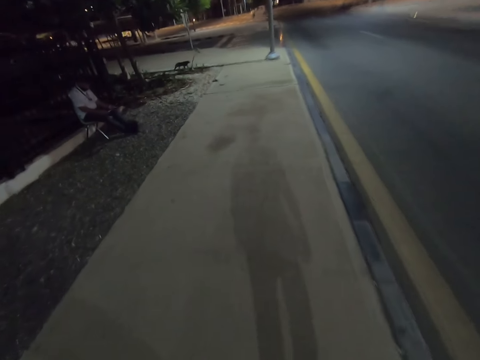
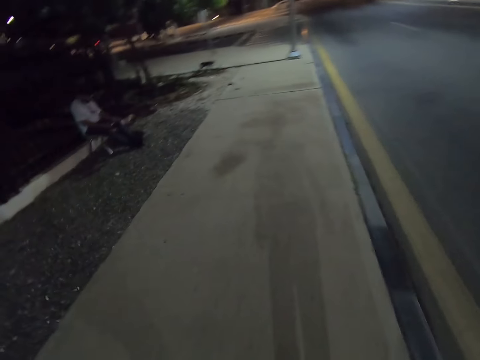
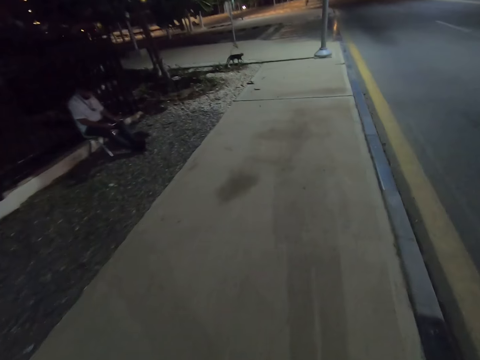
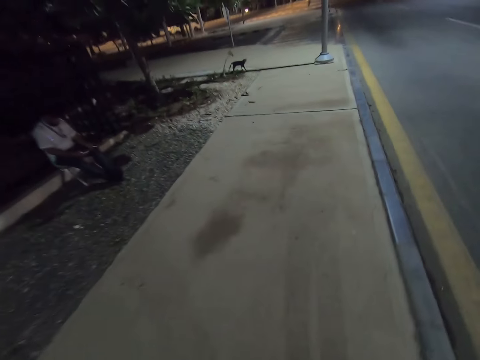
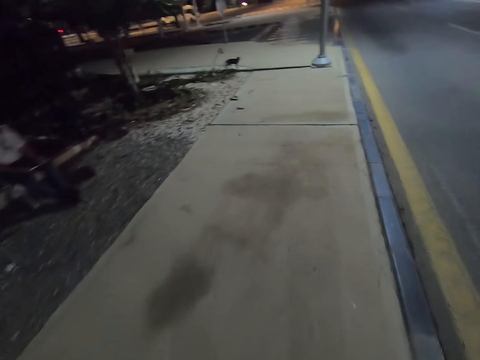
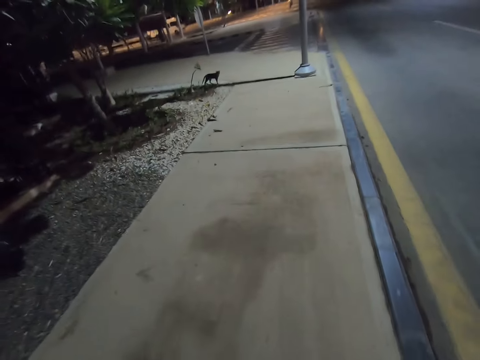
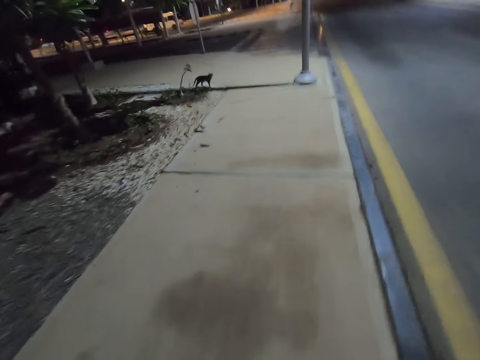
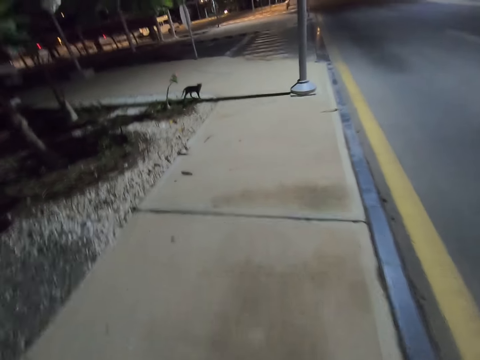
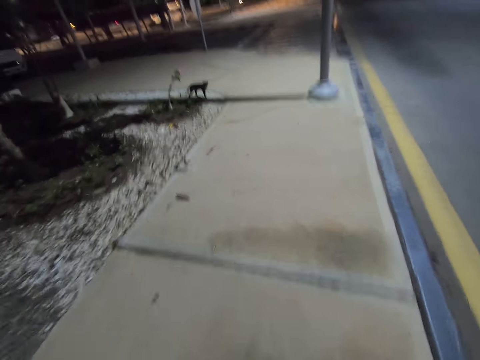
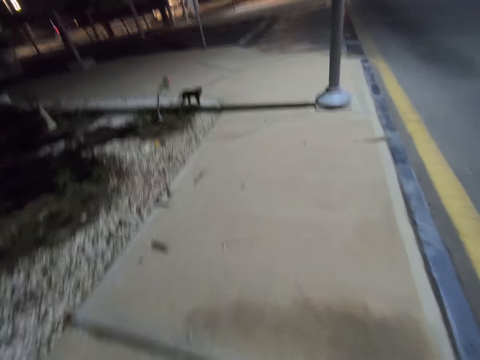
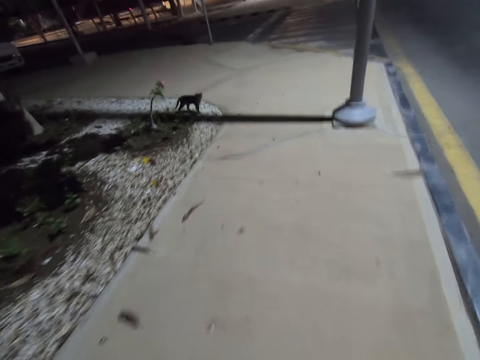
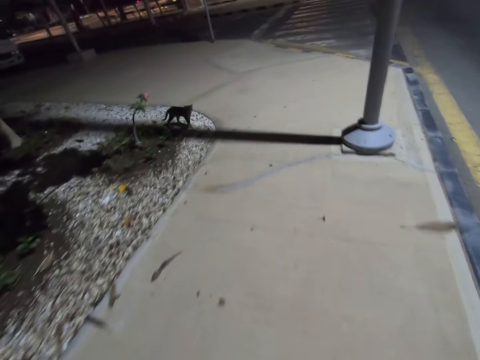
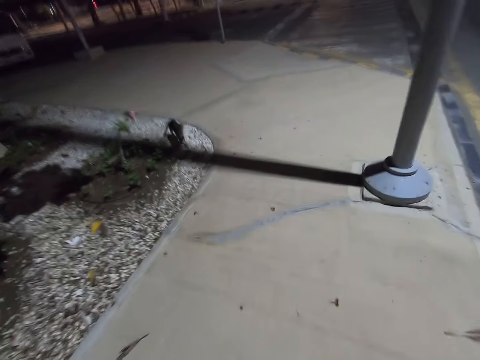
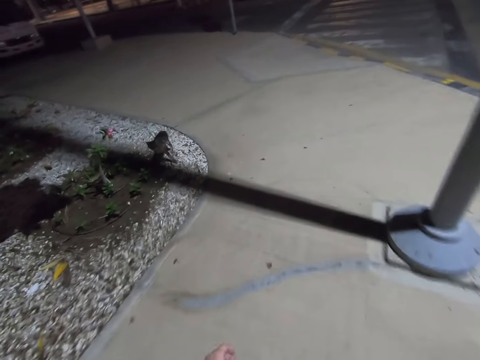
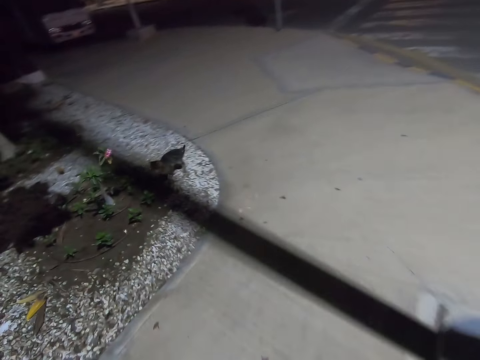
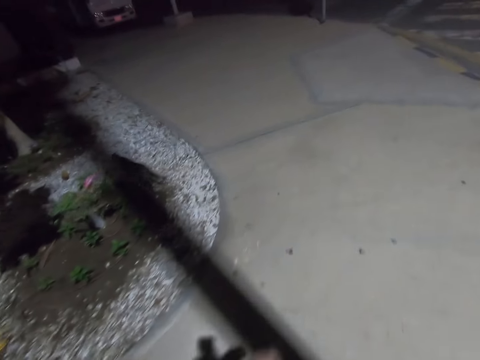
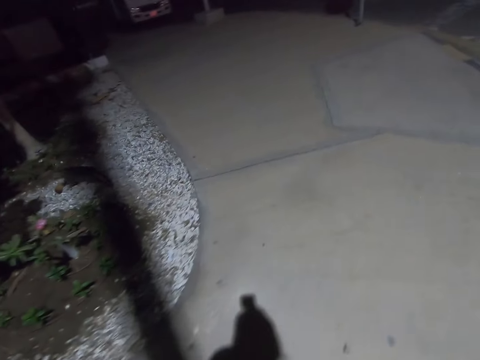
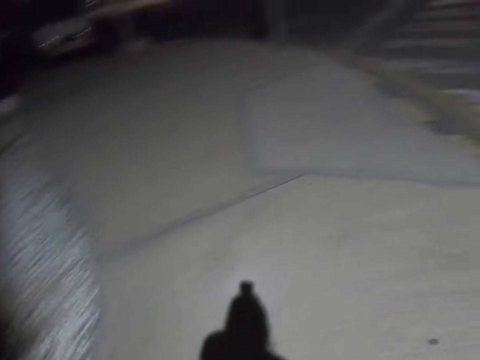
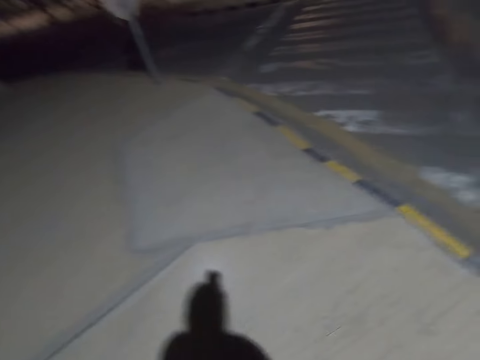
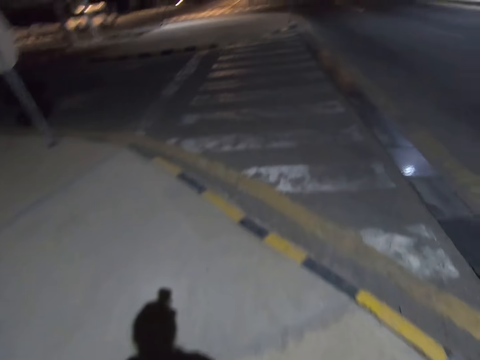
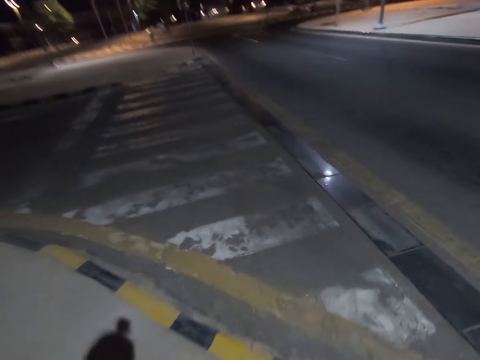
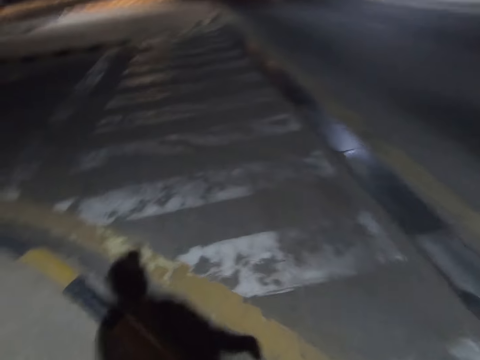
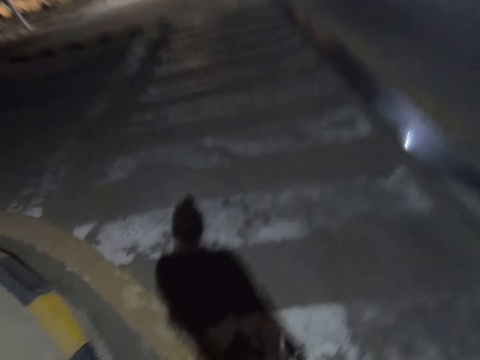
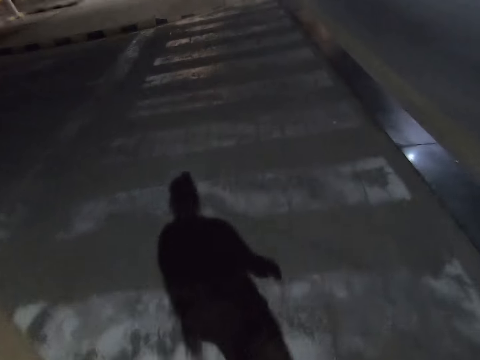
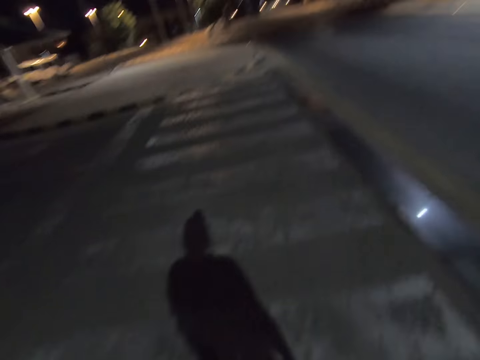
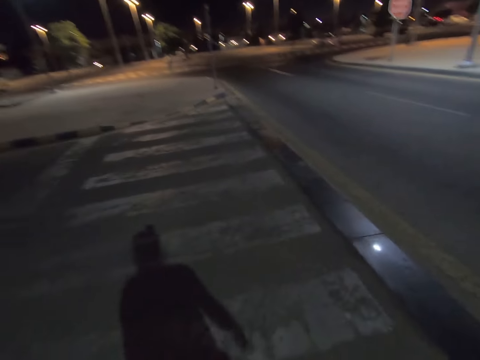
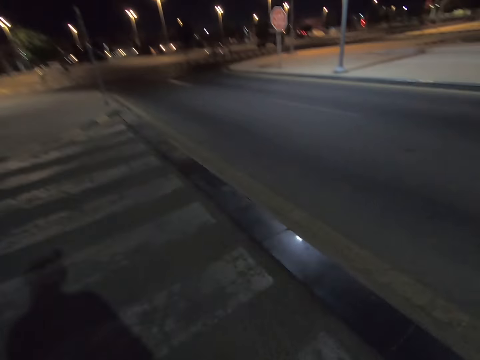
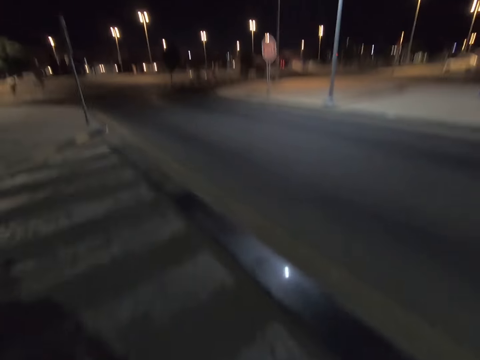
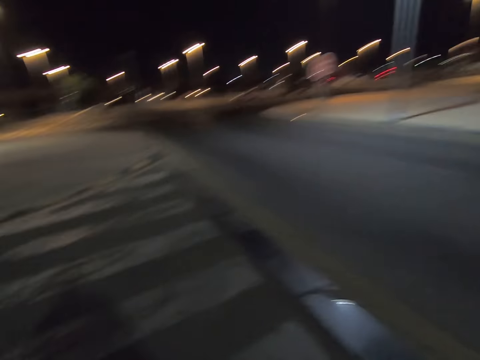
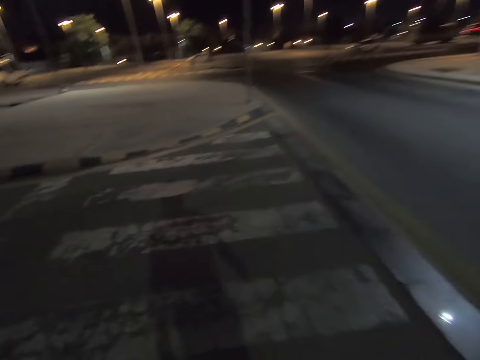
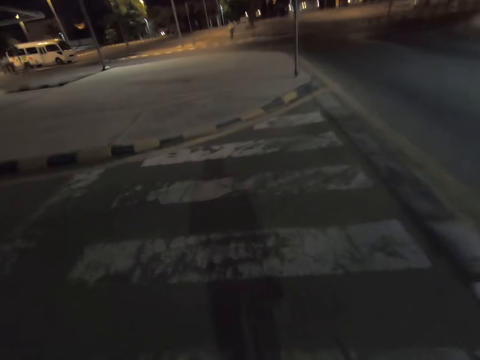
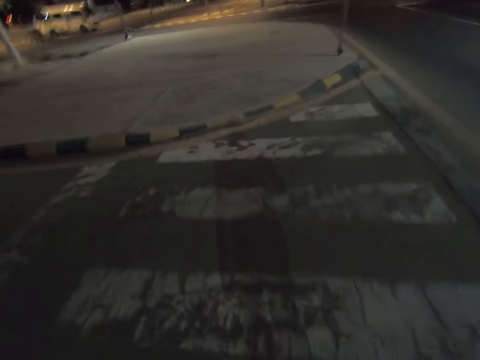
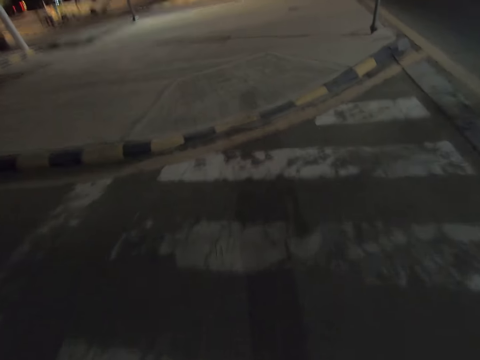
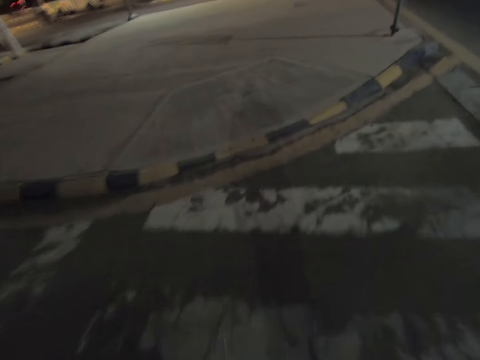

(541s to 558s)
The camera wearer walks past a man. They walk past a grey cat. They are crossing the road.

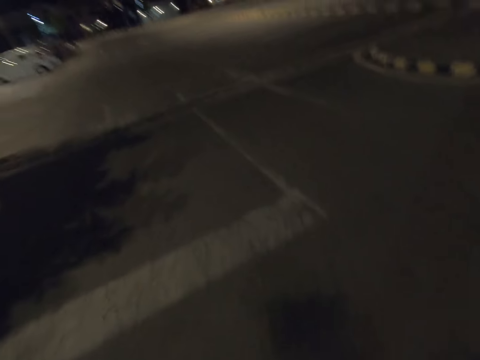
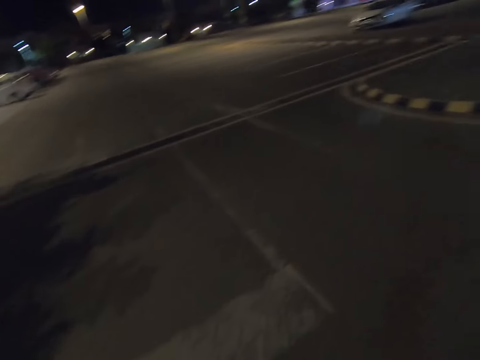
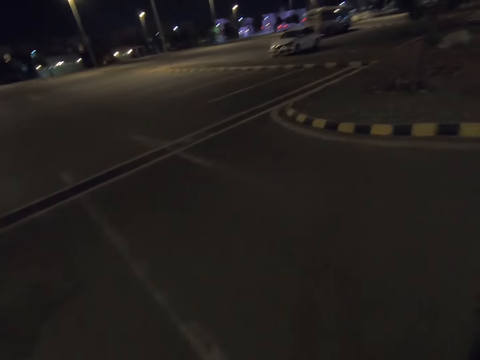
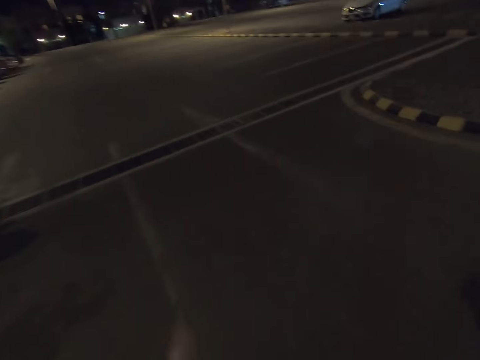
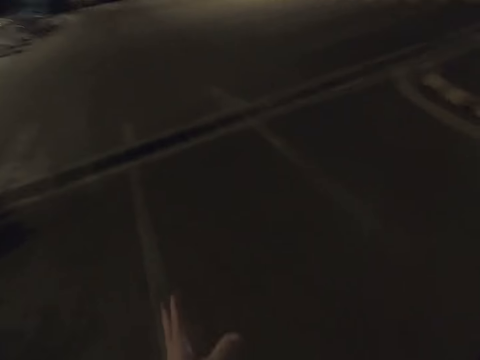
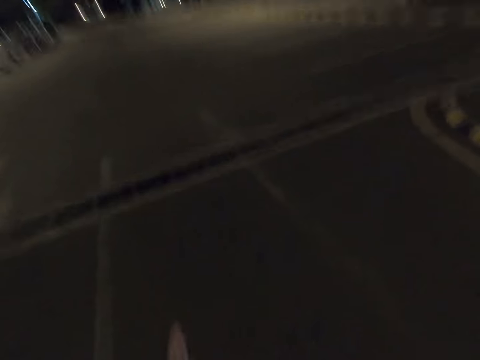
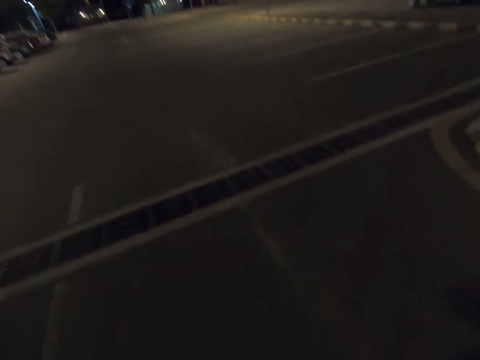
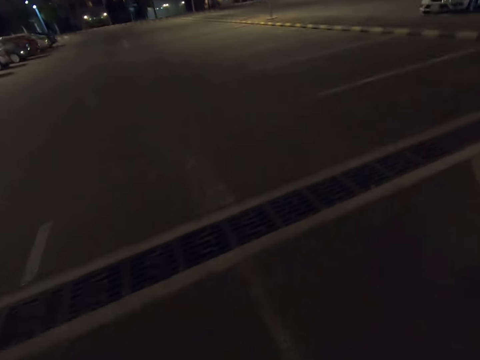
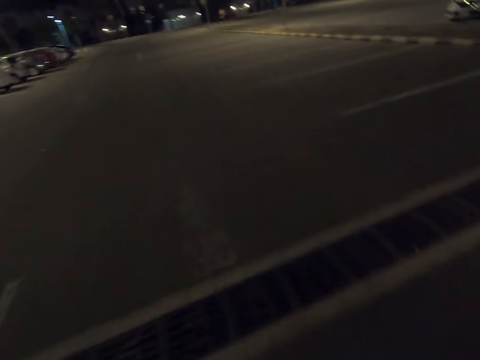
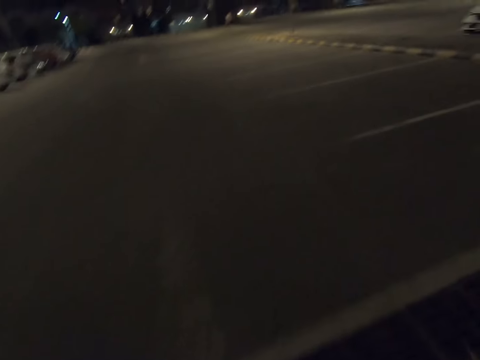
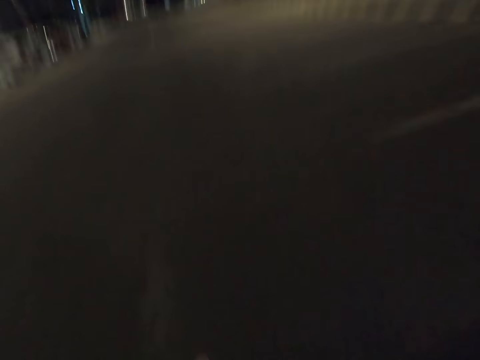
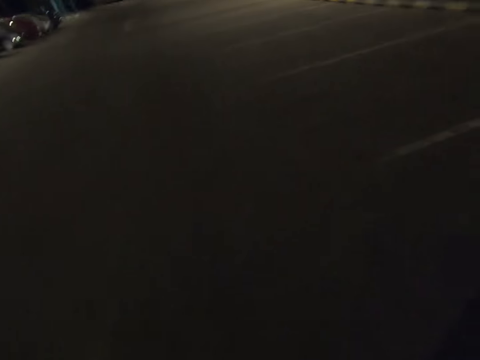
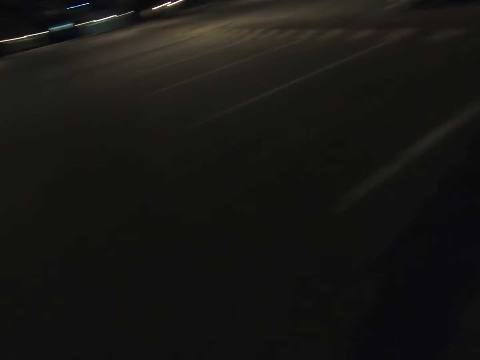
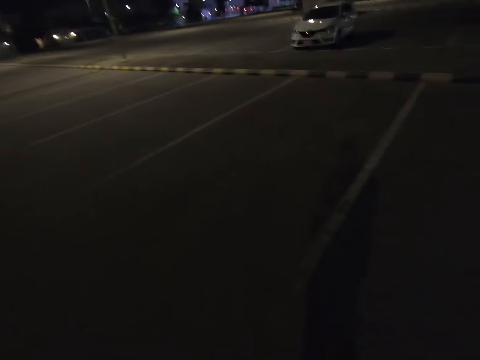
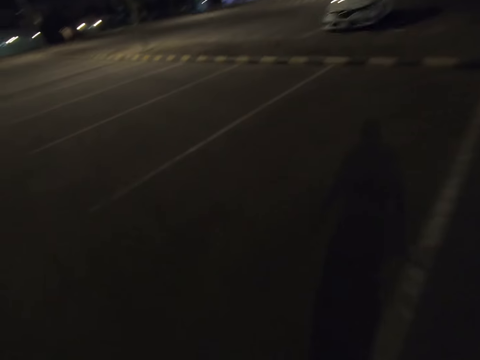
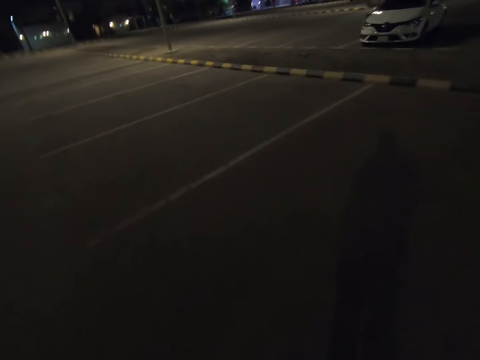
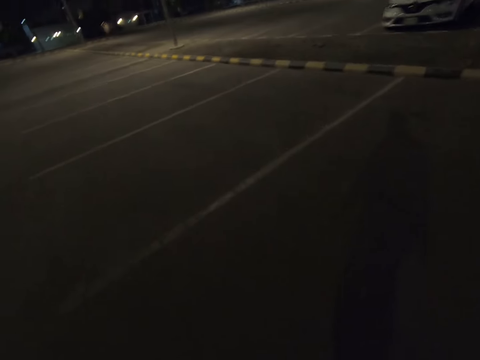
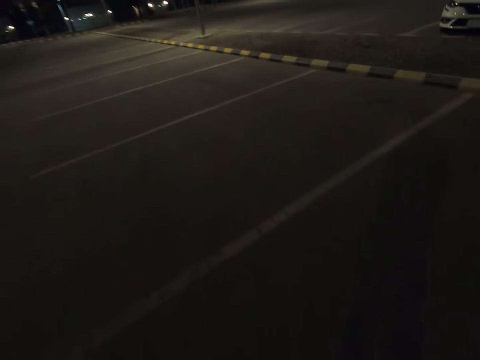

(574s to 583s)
The camera wearer shakes his left hand. He walks down the road.
